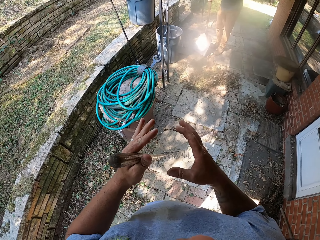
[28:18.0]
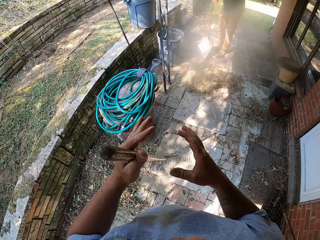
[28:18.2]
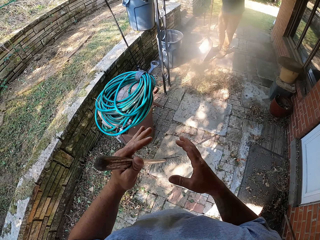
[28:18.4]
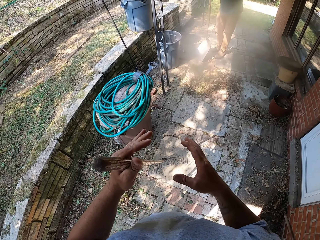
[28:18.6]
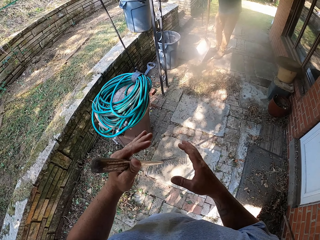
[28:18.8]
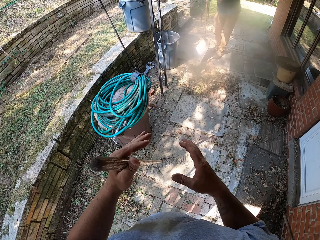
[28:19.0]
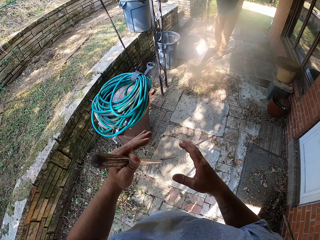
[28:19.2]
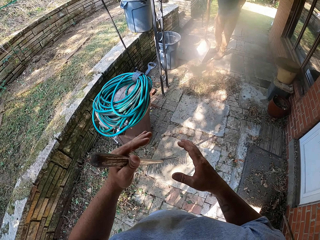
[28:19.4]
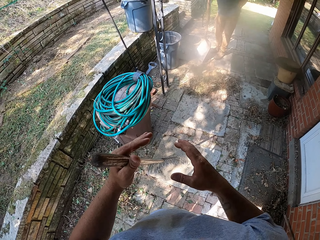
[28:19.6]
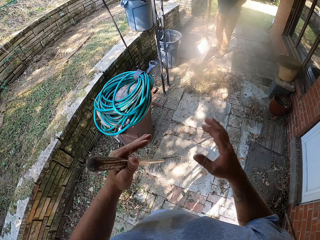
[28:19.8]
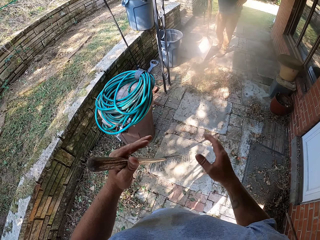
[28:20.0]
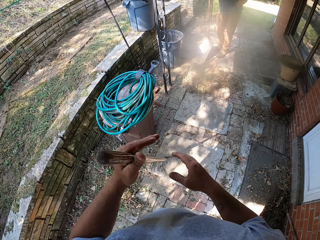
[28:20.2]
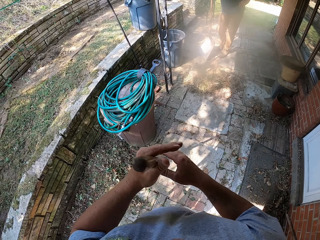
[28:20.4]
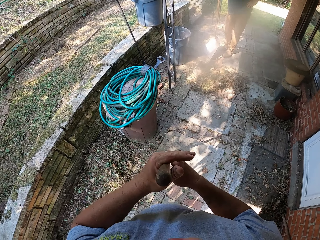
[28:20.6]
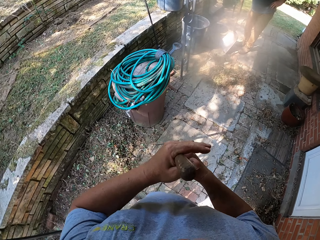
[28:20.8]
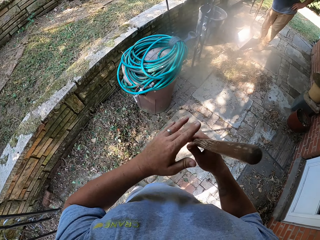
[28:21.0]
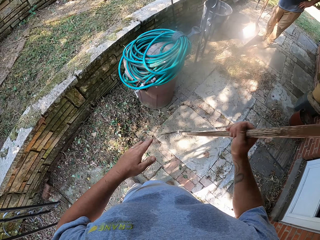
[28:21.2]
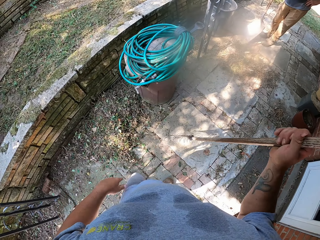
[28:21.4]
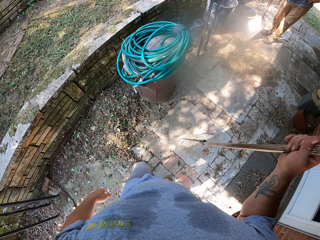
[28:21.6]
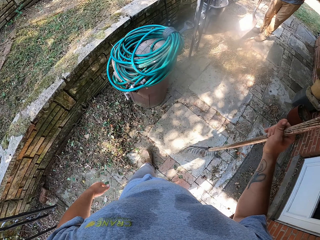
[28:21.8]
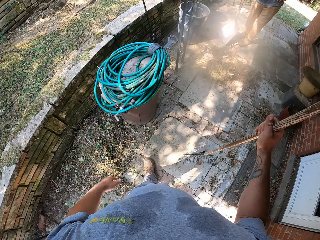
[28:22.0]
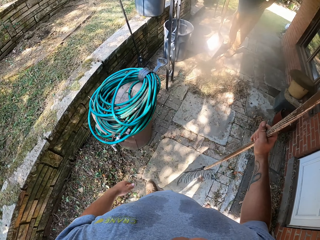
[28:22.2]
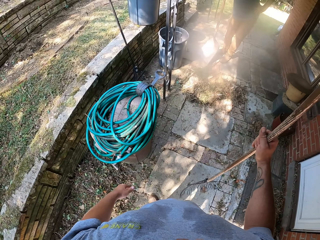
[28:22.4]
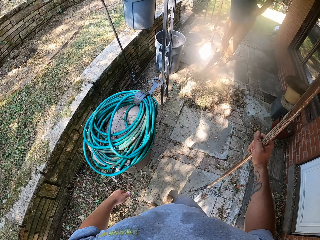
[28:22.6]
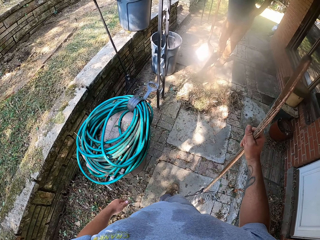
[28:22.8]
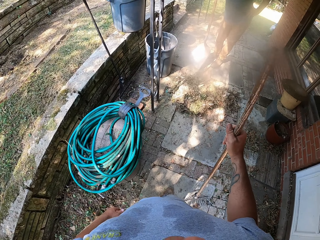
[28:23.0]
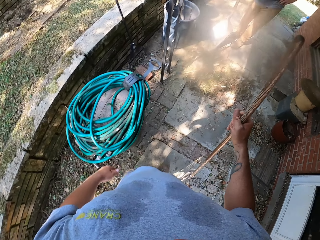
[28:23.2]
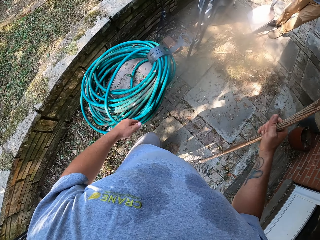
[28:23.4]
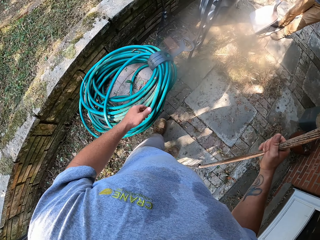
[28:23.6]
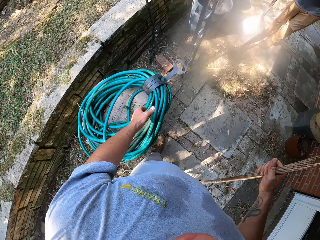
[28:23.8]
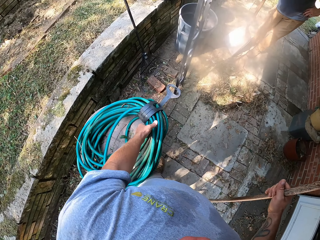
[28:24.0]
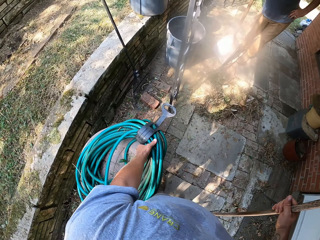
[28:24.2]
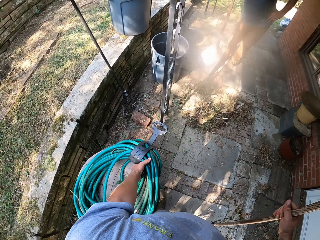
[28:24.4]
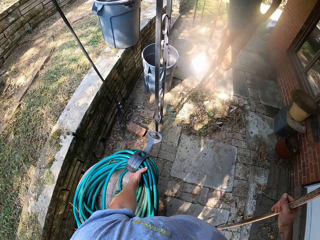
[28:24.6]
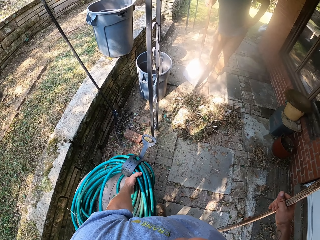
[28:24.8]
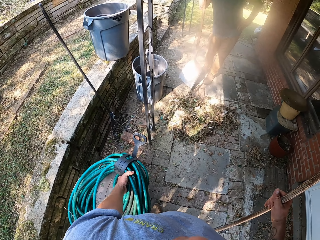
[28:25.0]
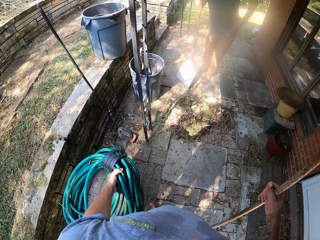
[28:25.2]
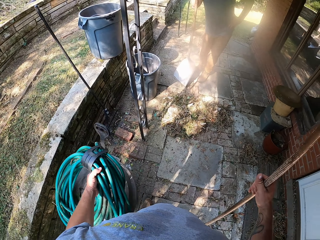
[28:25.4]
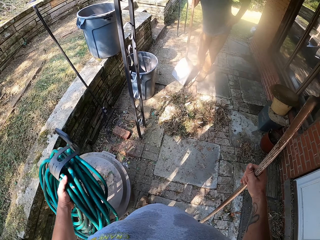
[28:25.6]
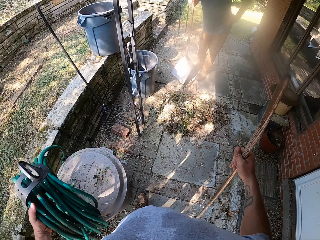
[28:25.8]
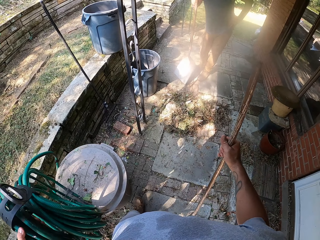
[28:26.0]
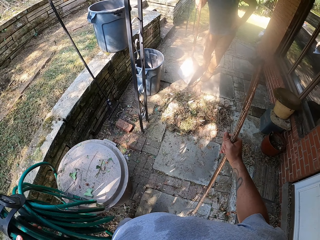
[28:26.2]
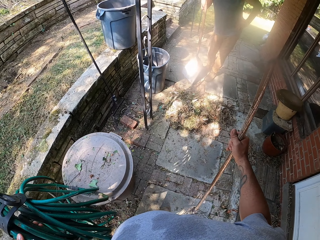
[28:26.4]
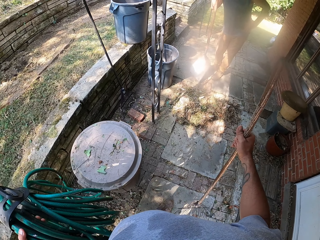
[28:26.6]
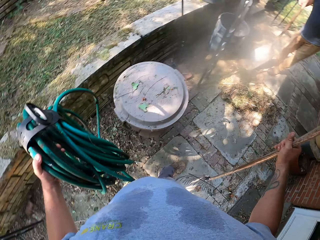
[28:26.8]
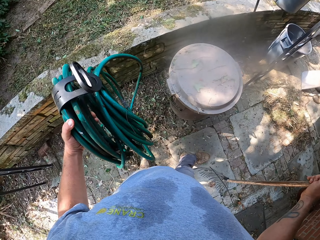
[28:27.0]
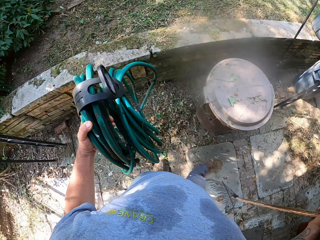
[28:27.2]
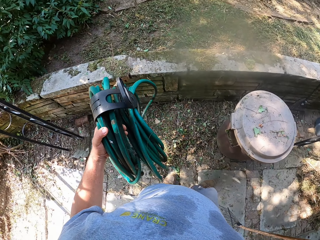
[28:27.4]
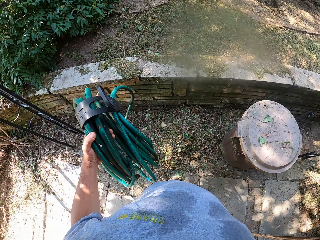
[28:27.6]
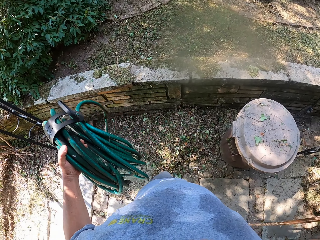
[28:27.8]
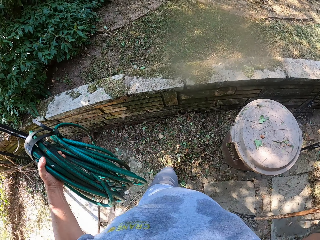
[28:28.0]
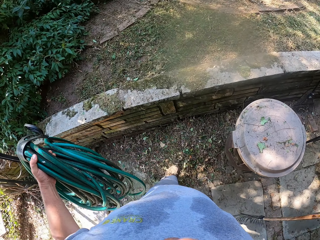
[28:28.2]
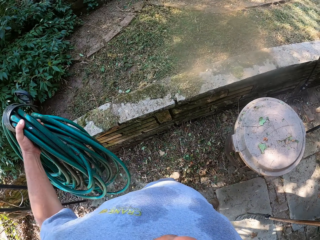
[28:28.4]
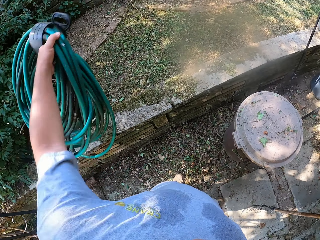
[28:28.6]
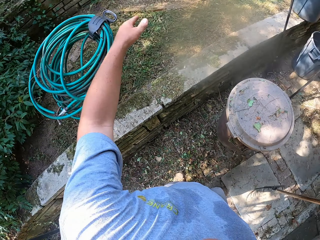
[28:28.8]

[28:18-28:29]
The camera wearer talks to a person. They swing the hand. They shake hands. They walk around. They pick up a hose pipe. They walk around.

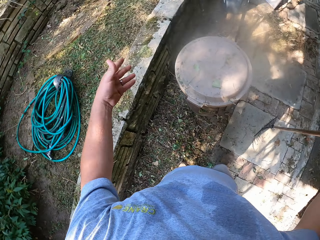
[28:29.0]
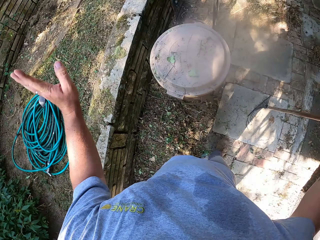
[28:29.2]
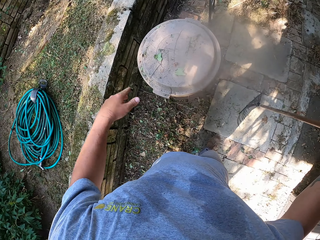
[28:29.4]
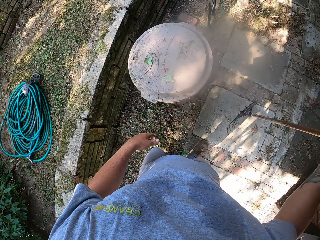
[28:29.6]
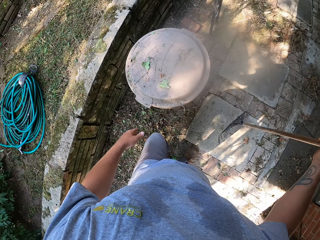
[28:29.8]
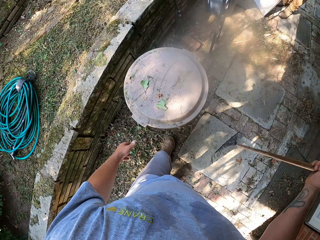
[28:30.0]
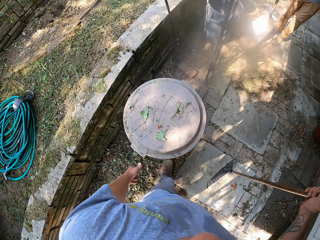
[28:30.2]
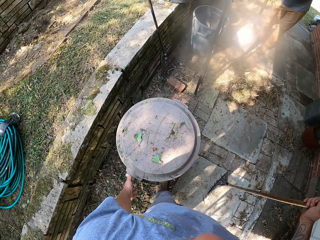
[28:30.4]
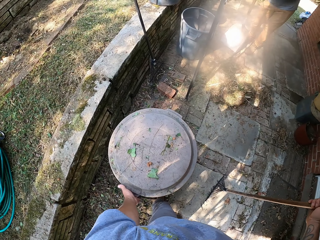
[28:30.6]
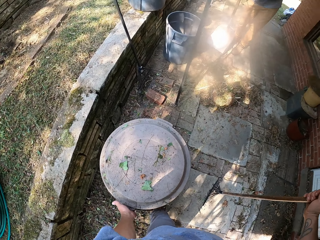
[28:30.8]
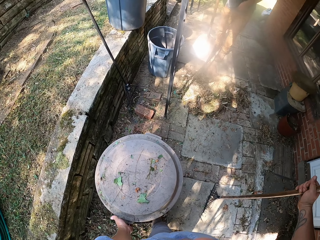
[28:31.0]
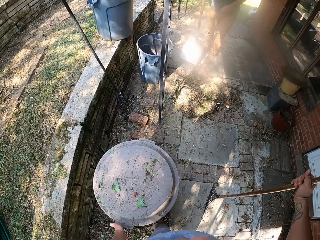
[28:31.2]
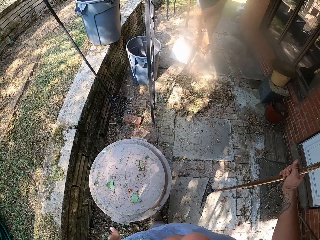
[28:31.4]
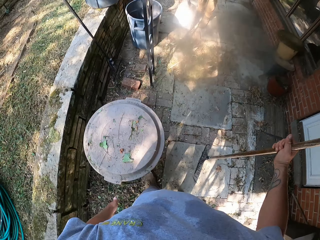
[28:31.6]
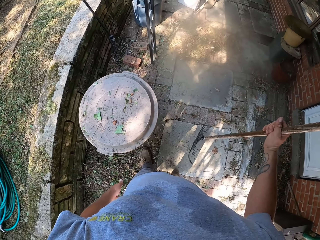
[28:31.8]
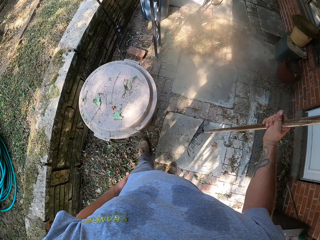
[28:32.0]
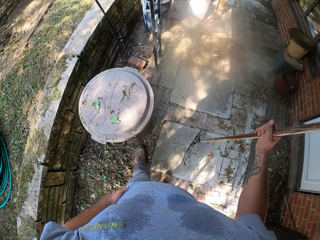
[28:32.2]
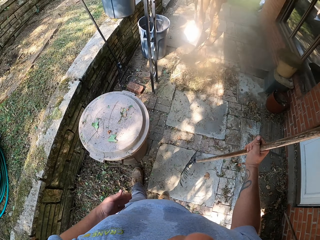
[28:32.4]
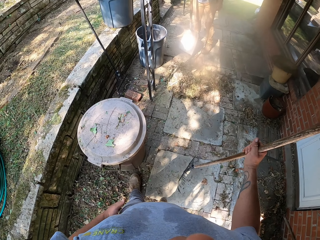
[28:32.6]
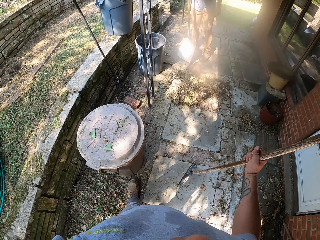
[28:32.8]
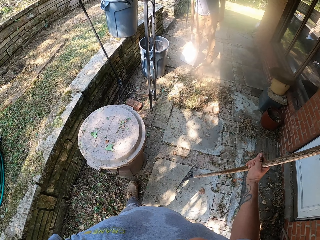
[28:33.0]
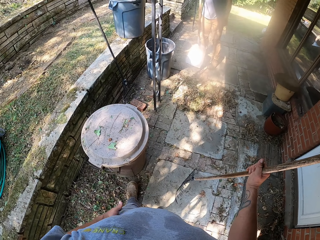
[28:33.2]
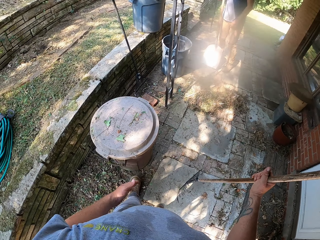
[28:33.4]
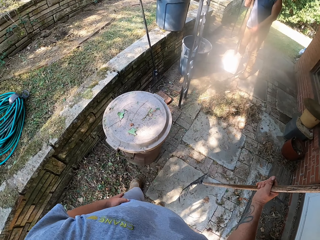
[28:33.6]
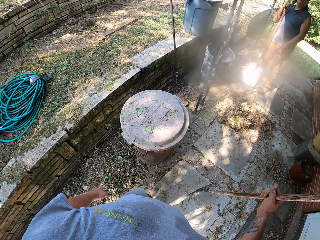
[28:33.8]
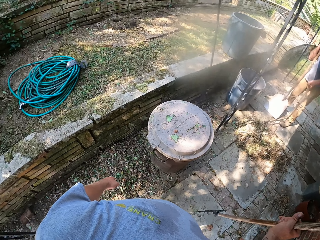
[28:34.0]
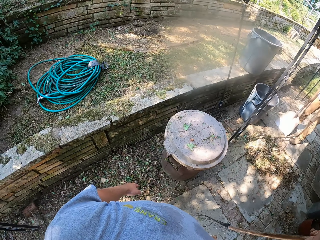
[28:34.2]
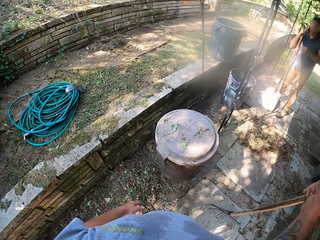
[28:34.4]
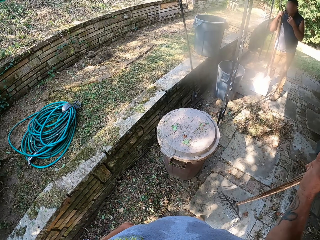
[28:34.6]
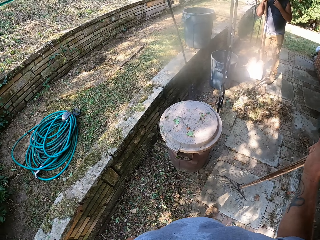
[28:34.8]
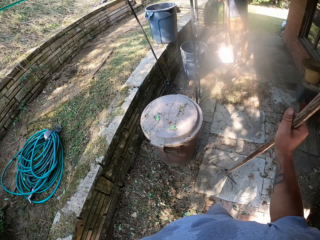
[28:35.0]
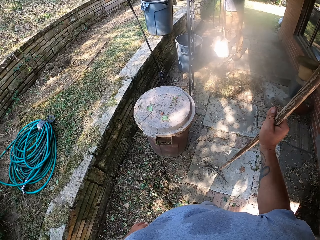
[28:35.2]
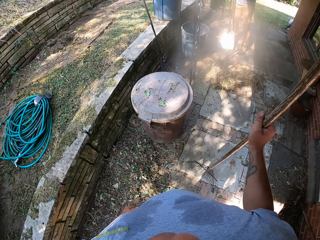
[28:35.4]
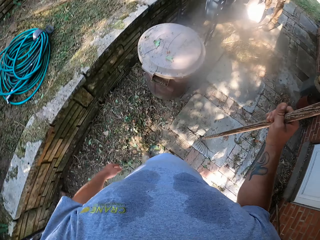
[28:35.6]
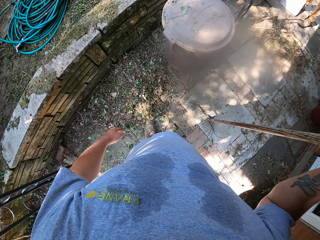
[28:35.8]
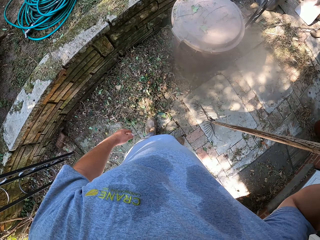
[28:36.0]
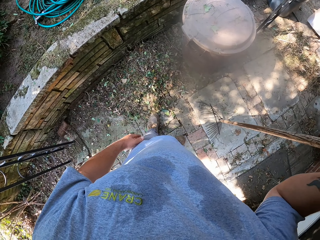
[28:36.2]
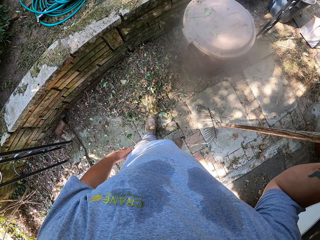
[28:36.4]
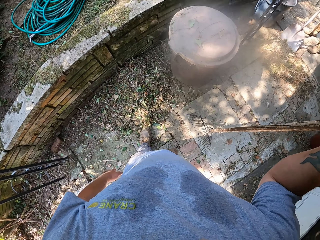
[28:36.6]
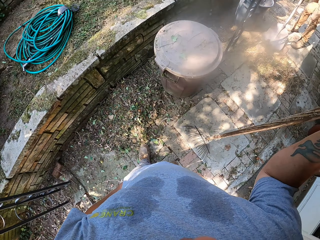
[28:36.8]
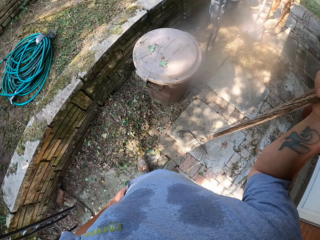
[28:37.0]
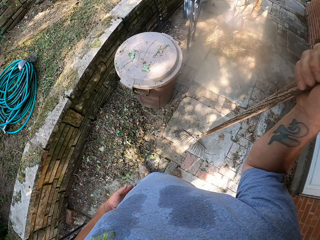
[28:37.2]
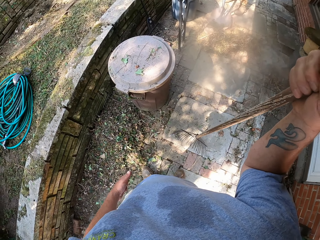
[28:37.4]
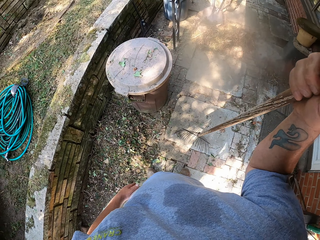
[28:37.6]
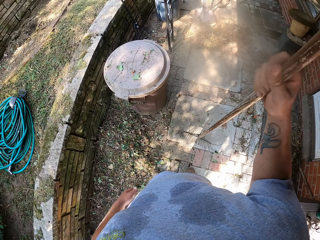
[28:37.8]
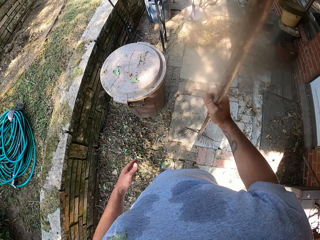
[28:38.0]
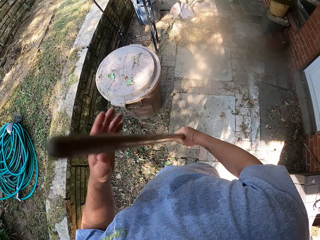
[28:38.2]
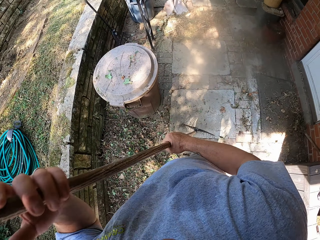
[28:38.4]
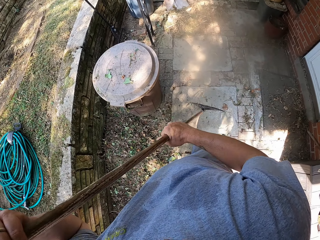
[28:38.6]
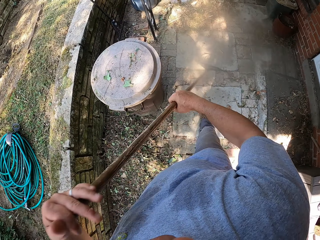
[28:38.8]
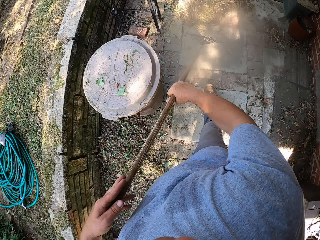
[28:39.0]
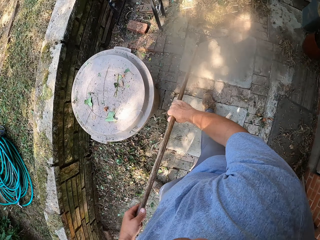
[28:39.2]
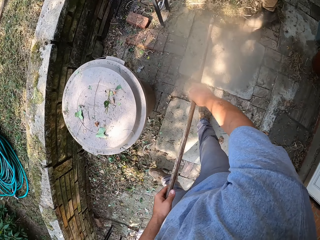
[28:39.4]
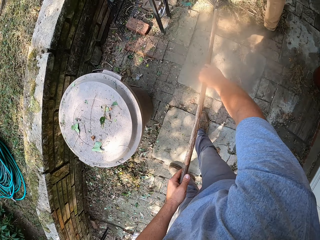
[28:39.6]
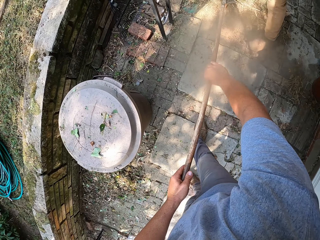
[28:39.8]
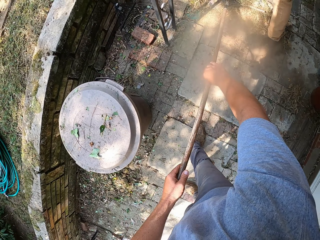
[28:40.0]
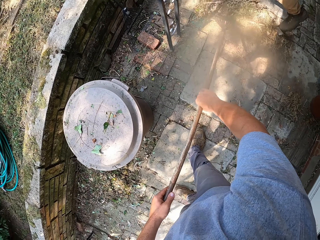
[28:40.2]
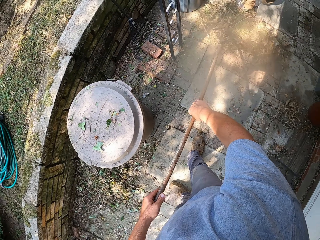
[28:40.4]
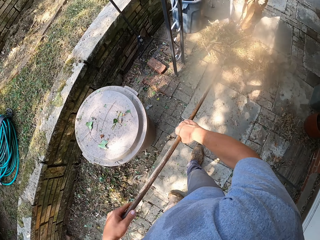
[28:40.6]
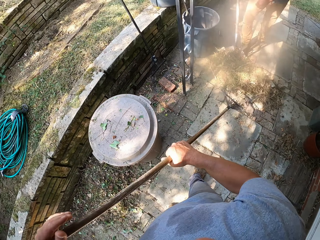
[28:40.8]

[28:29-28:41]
The camera wearer throws the pipe on the ground. They walk around. They touch the trash bin. They look around. They move backwards. They walk around. They look around. They sweep with a rake.
